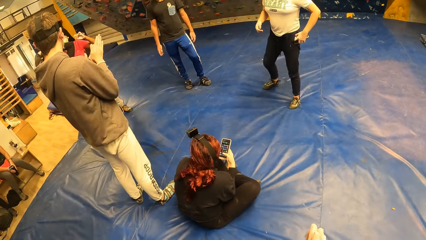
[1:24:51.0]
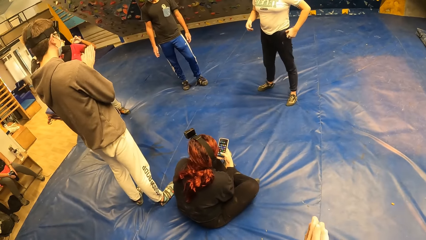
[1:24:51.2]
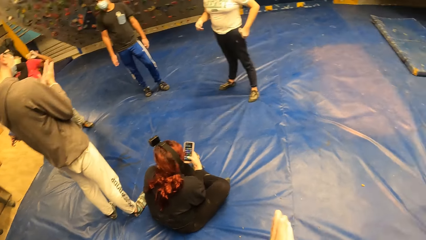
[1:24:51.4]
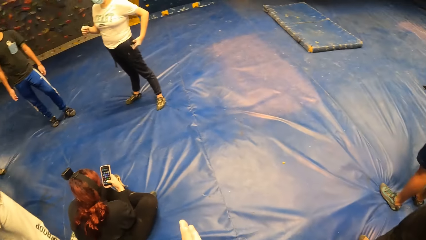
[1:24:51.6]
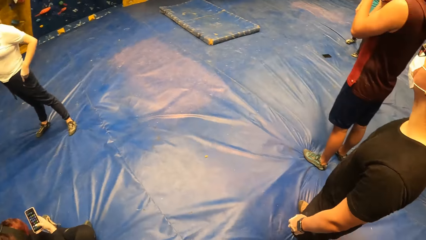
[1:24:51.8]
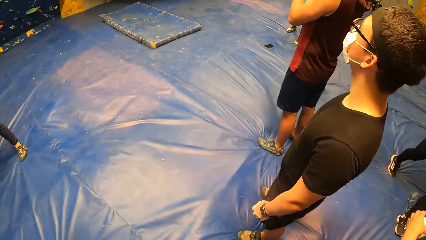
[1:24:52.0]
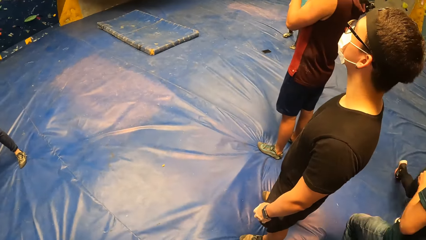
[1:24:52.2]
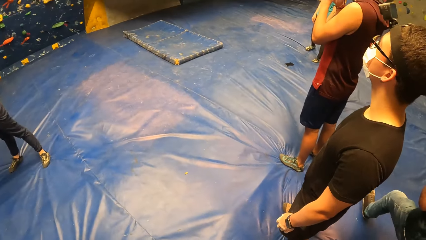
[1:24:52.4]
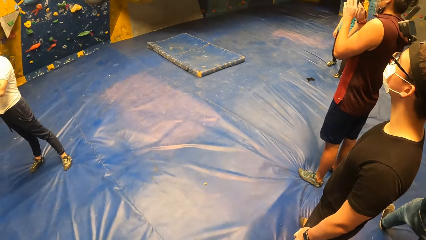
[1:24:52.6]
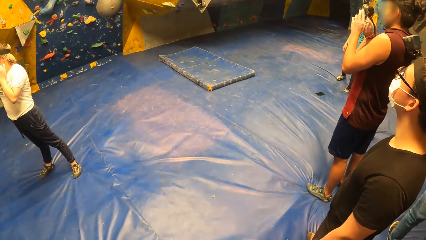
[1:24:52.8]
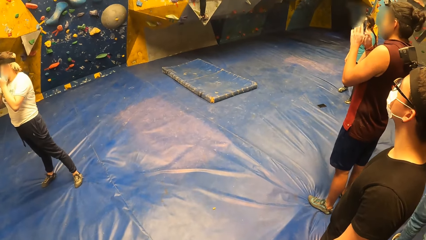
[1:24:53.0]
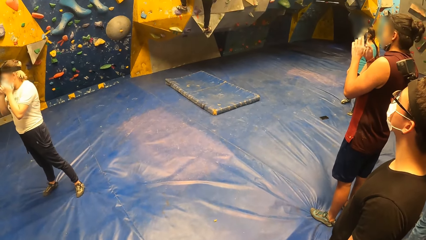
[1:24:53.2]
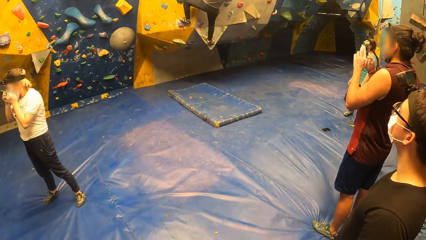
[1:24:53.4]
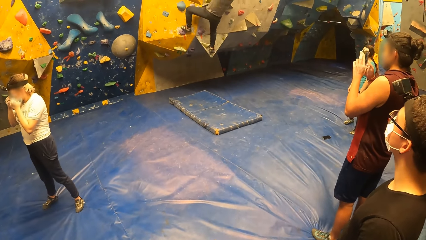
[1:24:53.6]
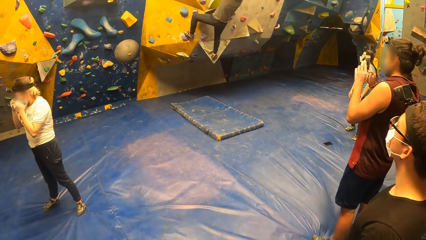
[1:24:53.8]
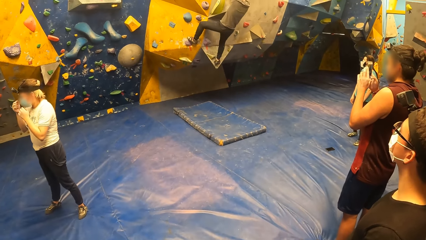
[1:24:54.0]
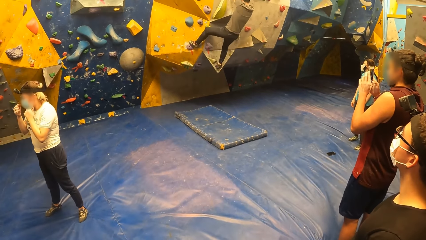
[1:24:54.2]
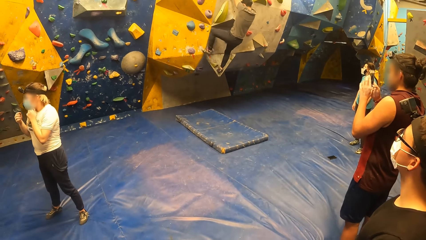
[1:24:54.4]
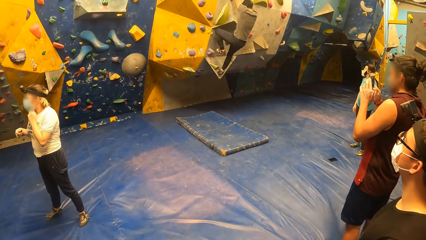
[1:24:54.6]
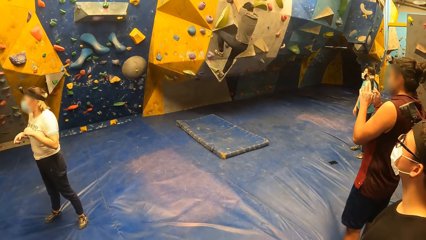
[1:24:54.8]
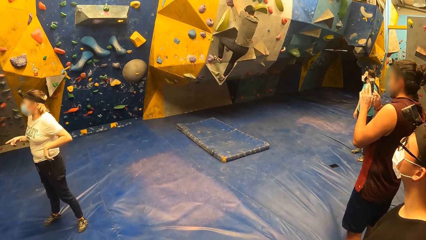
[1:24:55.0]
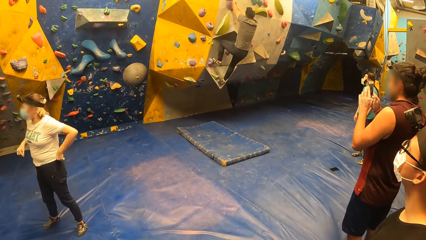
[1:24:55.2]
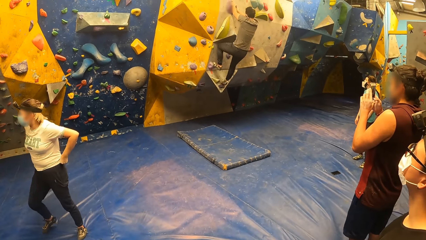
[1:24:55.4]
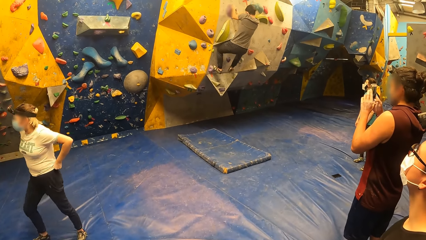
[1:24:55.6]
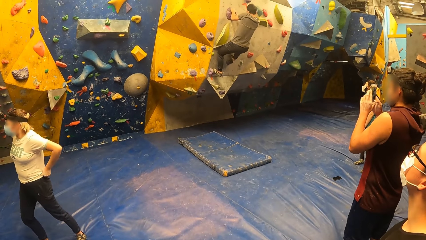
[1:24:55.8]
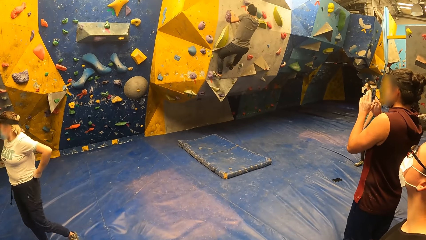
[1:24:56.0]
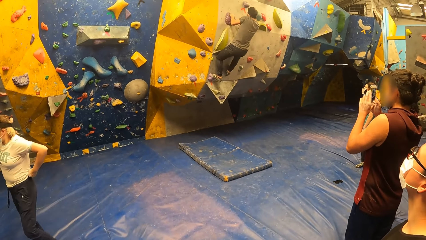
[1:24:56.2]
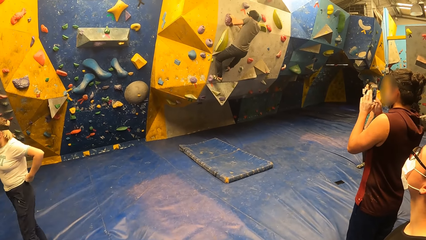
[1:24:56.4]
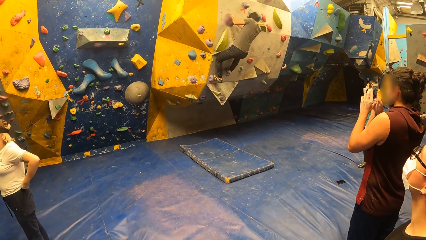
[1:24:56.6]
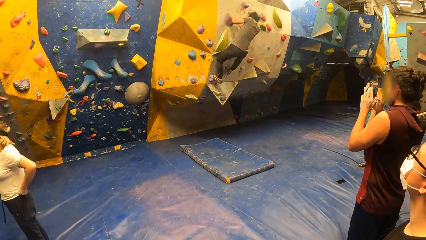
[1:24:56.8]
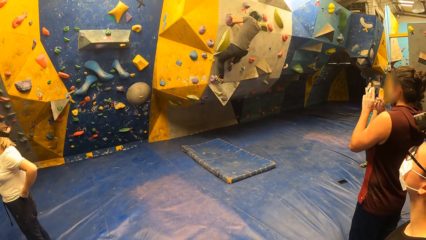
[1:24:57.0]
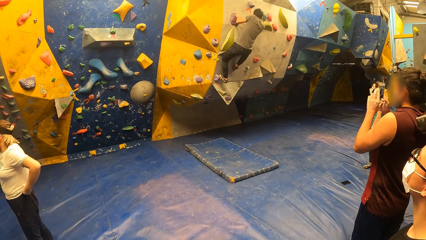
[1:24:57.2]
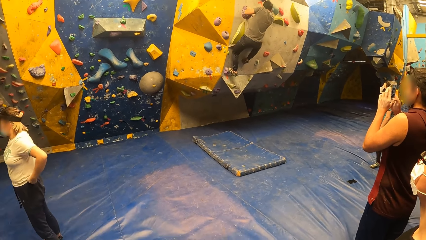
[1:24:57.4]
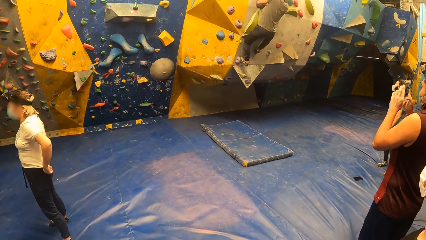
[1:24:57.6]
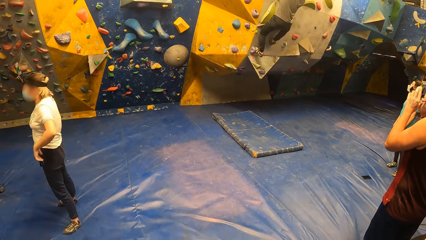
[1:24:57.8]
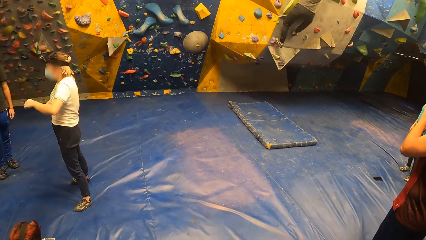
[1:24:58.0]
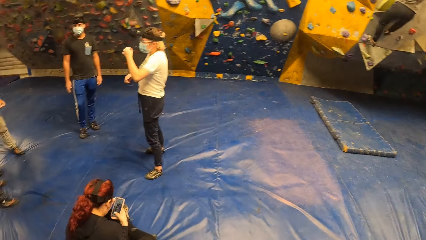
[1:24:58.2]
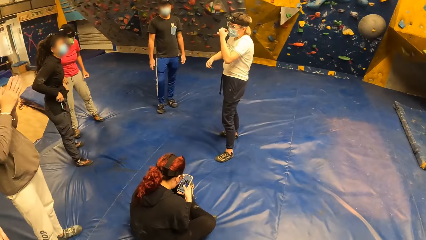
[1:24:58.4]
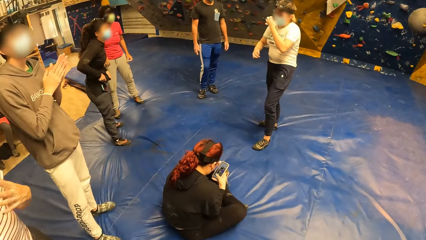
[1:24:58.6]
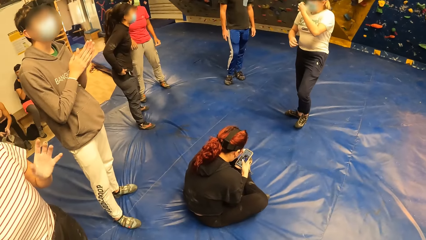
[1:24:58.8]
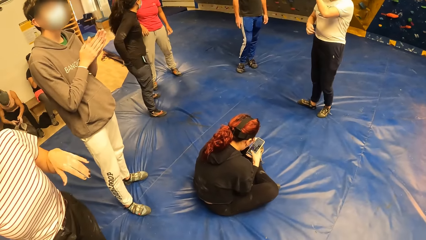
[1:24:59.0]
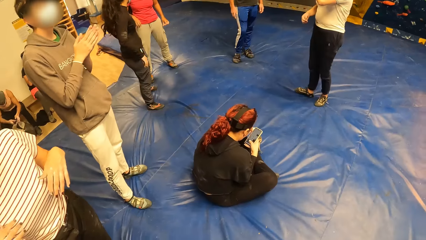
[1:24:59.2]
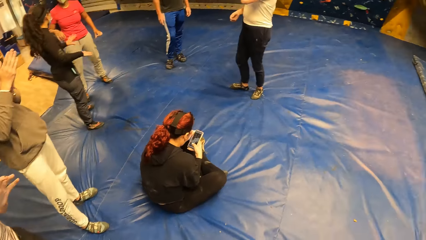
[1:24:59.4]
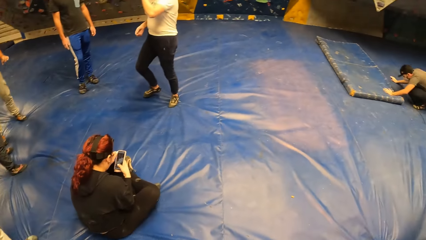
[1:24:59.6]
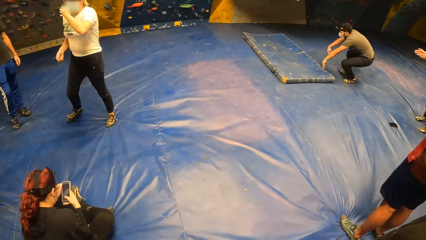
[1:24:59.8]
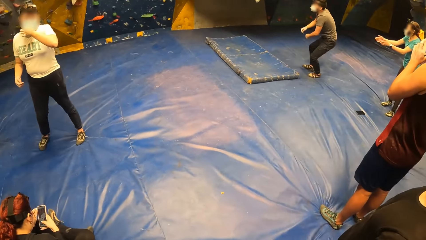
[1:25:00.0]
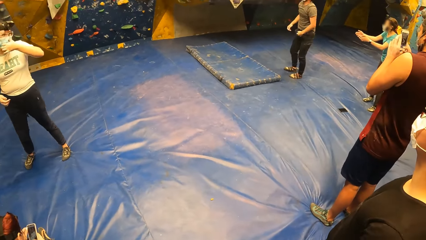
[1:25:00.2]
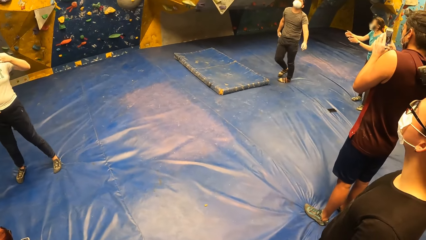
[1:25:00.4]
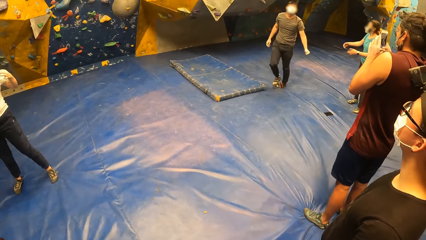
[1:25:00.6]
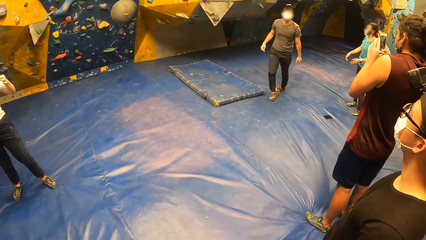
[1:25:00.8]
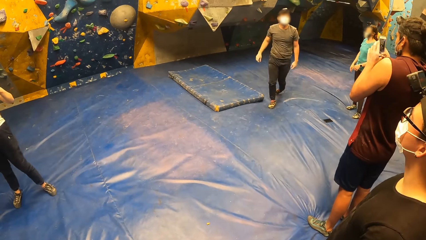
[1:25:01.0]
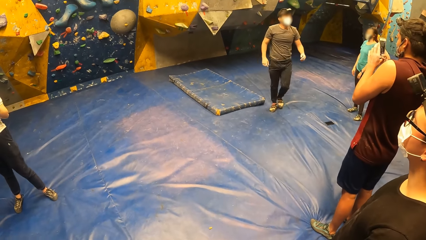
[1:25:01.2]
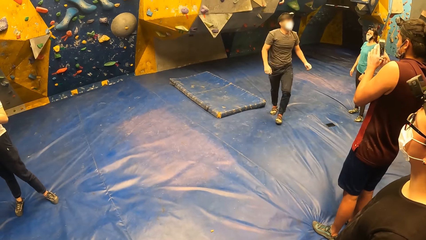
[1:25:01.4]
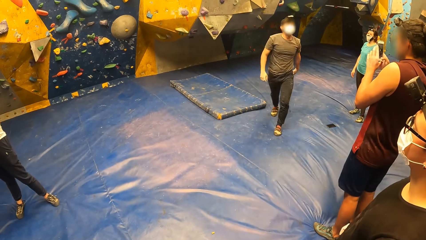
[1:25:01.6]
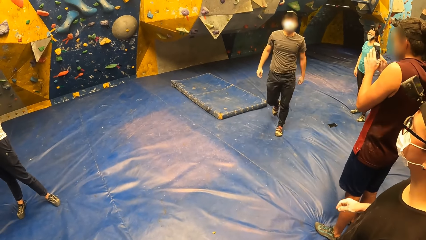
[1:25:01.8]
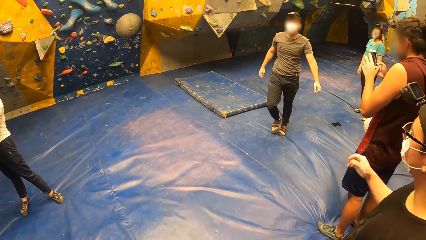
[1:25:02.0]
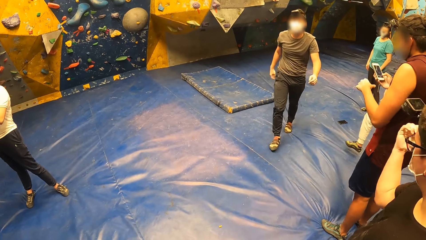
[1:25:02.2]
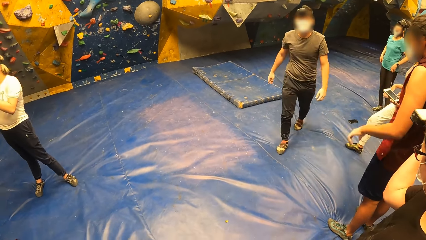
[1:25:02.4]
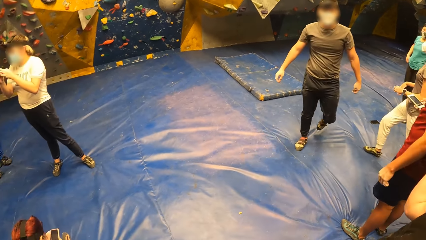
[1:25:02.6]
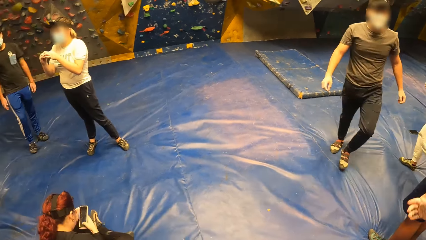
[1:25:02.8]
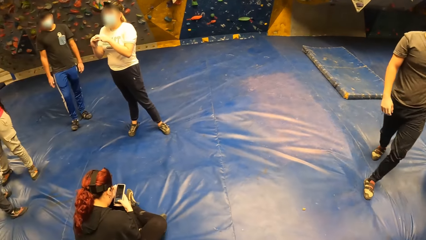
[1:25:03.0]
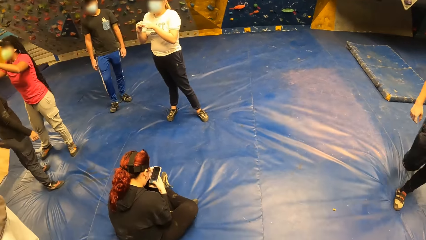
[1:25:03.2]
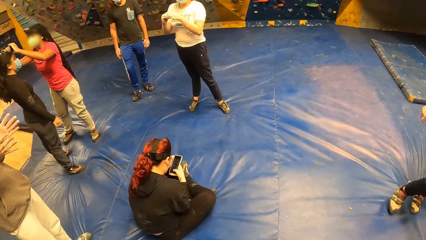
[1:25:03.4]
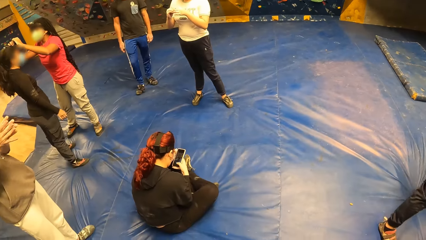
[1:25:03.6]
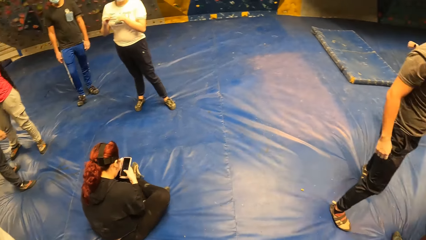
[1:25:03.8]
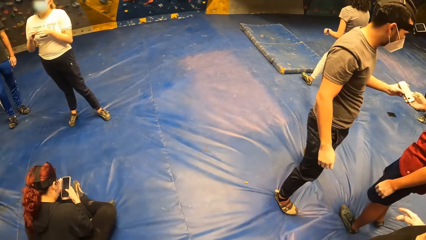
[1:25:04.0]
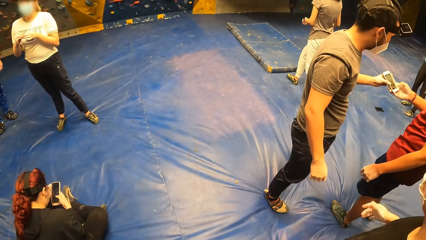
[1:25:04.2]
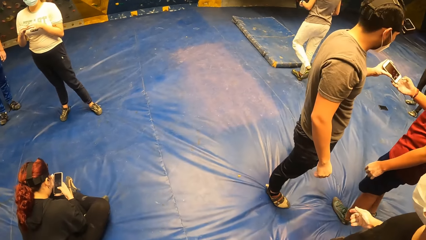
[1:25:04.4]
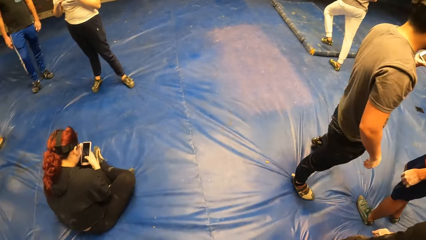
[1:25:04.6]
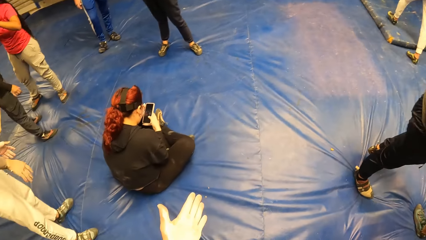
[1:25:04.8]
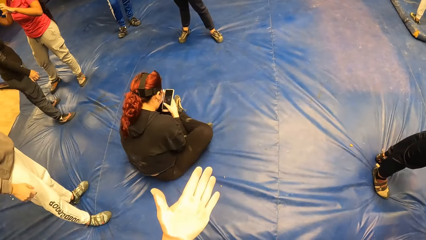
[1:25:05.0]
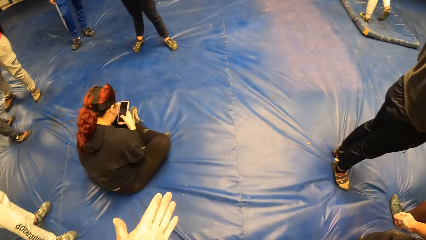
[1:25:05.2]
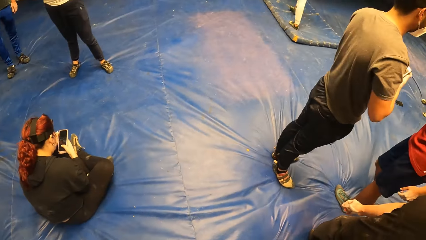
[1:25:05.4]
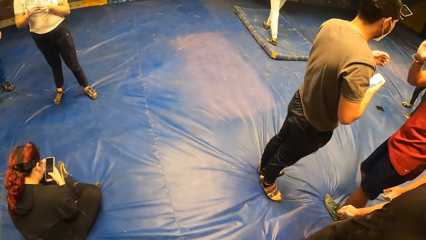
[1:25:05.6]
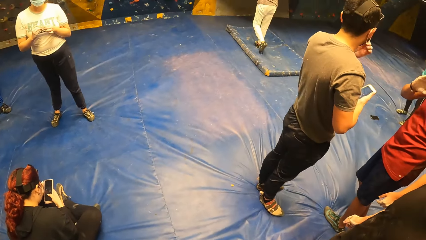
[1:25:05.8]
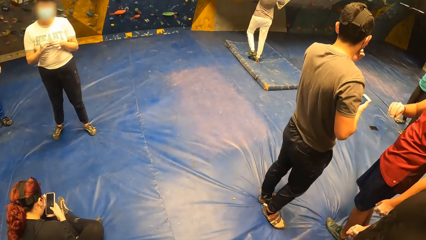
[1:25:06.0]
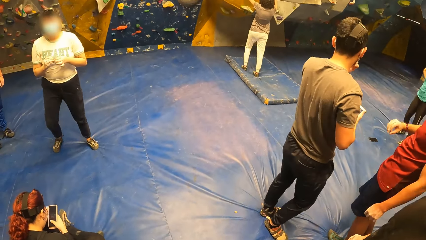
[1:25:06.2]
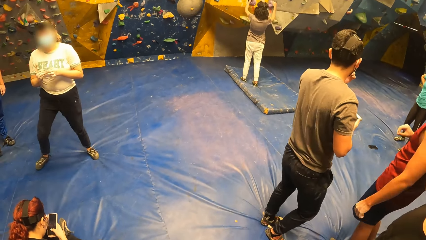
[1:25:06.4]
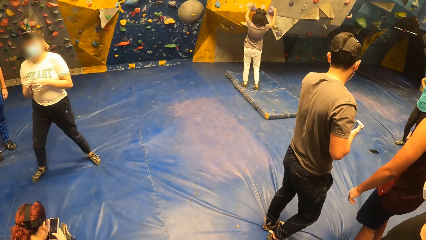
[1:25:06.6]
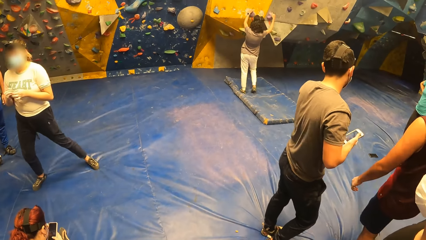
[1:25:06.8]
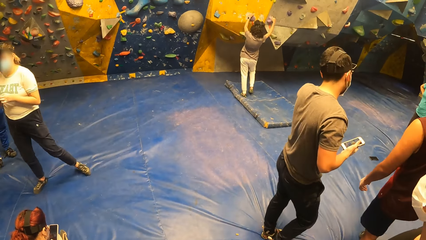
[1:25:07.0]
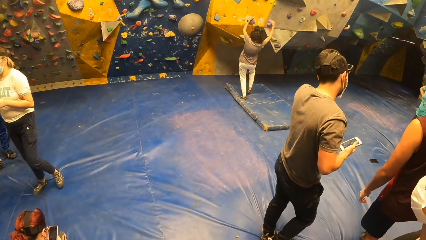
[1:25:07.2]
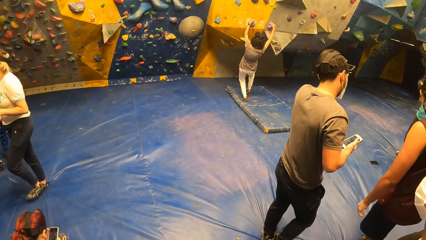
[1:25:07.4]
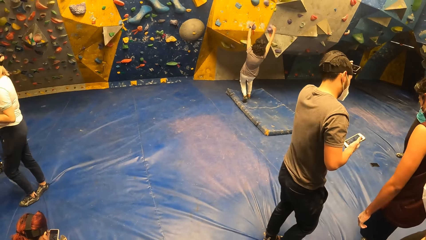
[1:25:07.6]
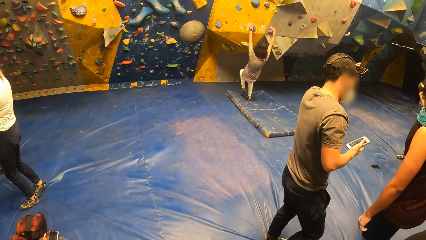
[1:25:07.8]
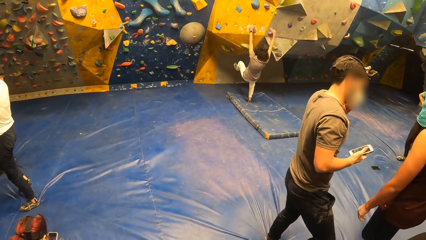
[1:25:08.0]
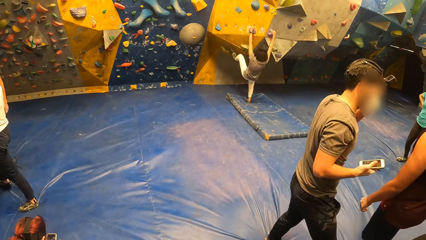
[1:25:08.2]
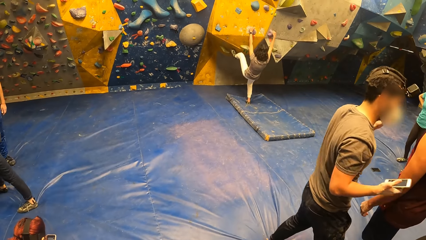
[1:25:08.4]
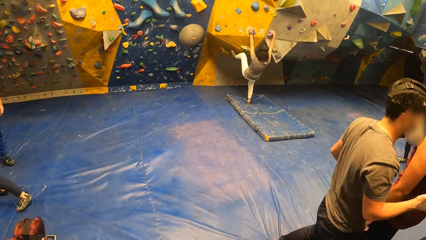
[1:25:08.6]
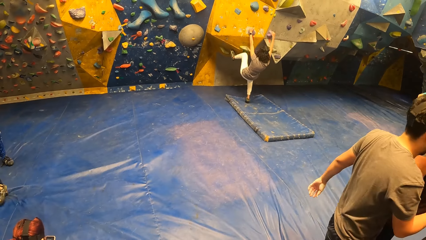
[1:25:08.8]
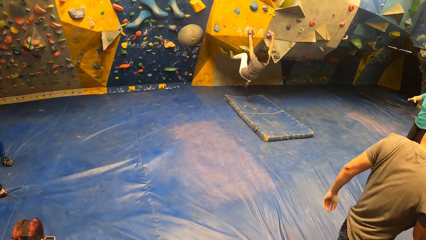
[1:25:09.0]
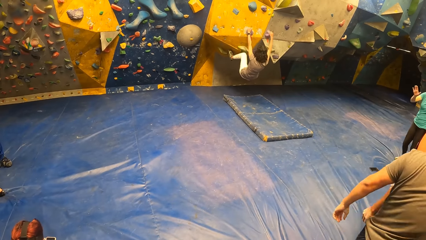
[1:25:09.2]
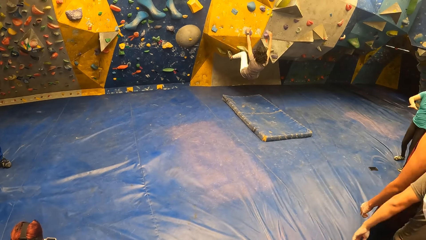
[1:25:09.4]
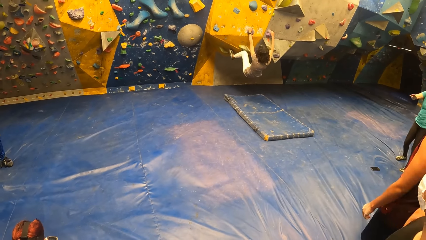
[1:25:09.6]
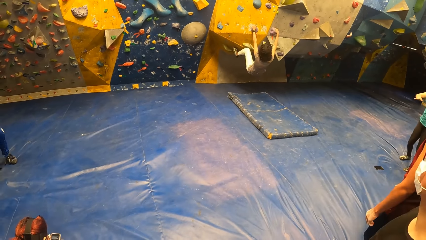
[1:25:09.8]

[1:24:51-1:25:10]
A man climbs the wall. Another man walks towards the camera wearer. The first man walks around. A woman walks around. The first man picks up the phone from another man. The woman climbs the climbing wall.
